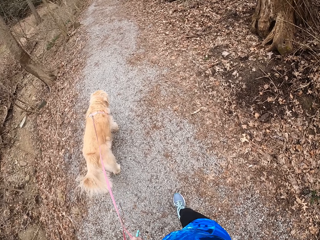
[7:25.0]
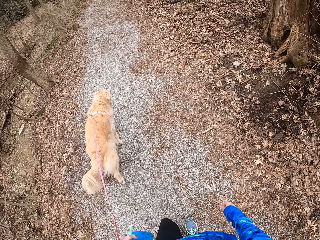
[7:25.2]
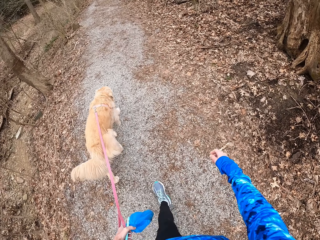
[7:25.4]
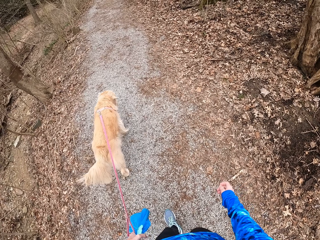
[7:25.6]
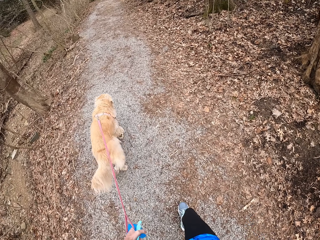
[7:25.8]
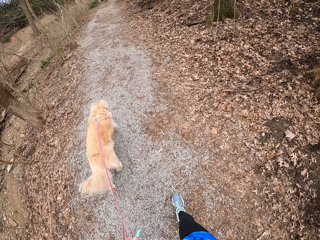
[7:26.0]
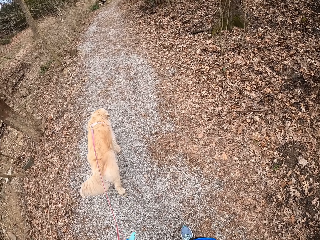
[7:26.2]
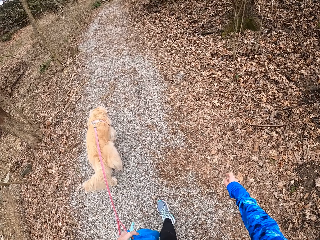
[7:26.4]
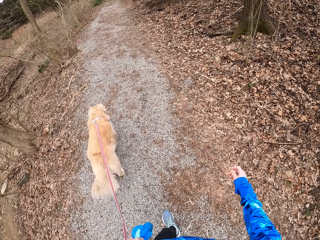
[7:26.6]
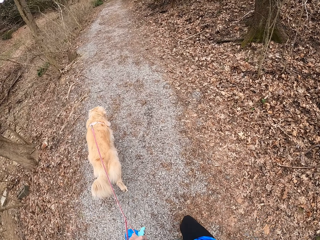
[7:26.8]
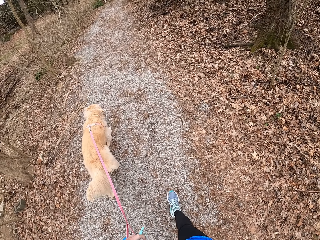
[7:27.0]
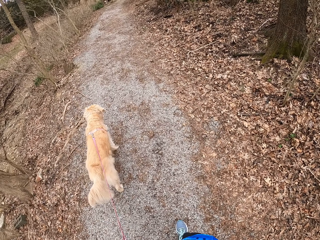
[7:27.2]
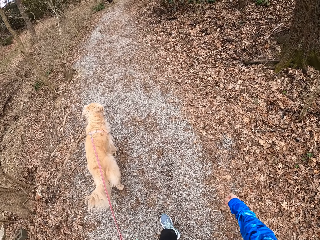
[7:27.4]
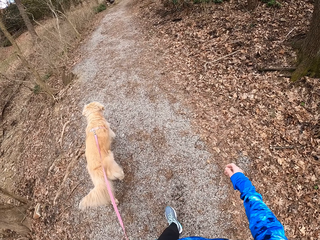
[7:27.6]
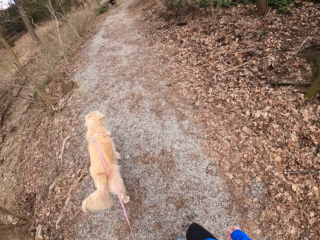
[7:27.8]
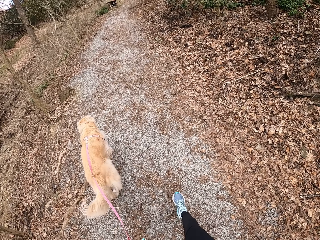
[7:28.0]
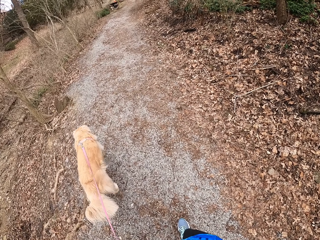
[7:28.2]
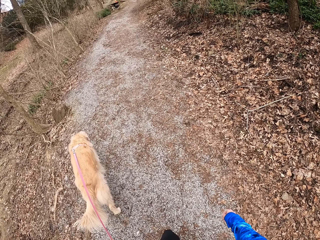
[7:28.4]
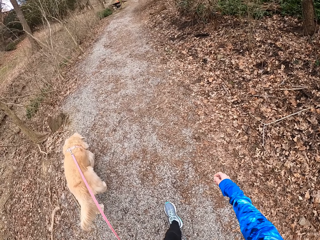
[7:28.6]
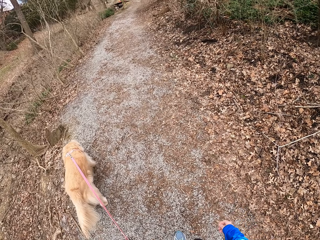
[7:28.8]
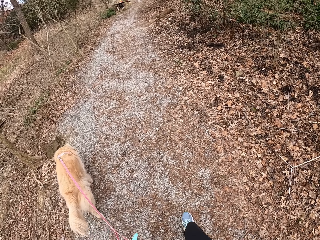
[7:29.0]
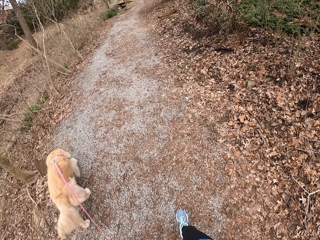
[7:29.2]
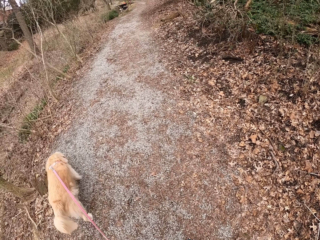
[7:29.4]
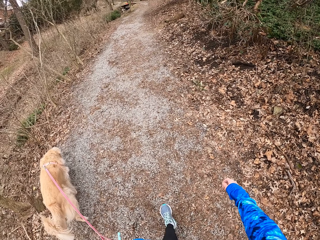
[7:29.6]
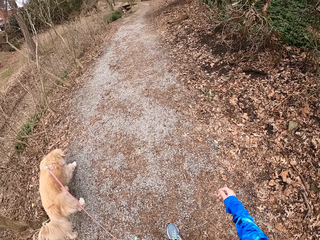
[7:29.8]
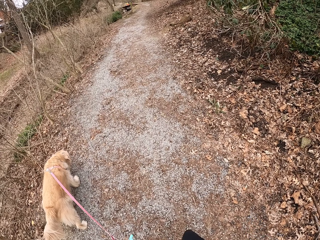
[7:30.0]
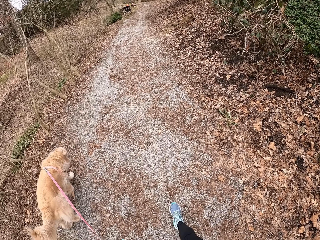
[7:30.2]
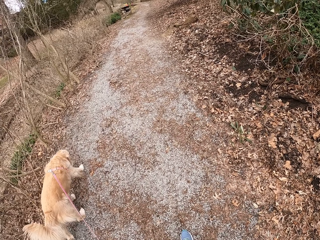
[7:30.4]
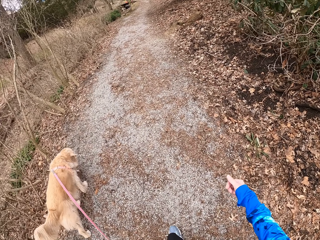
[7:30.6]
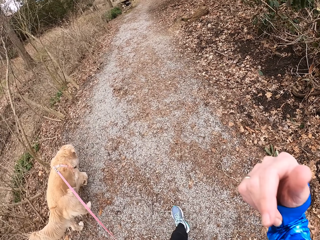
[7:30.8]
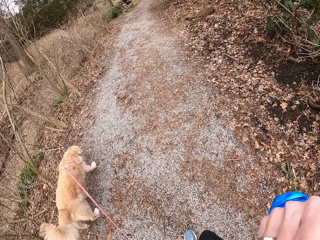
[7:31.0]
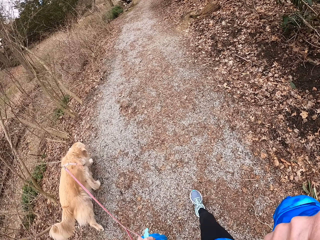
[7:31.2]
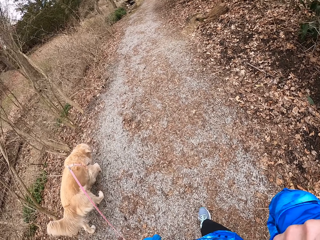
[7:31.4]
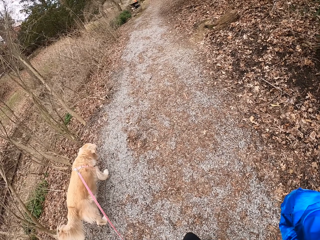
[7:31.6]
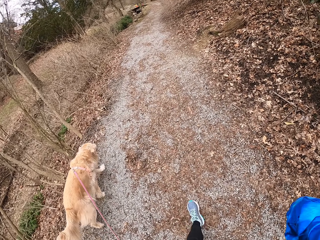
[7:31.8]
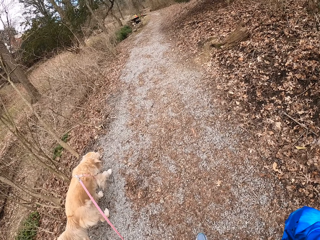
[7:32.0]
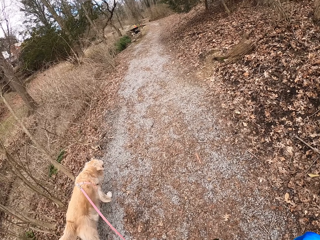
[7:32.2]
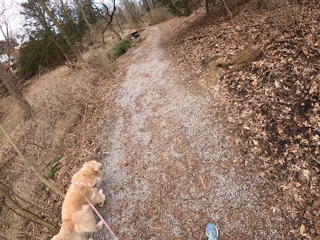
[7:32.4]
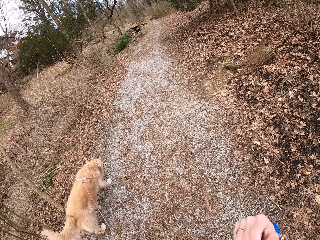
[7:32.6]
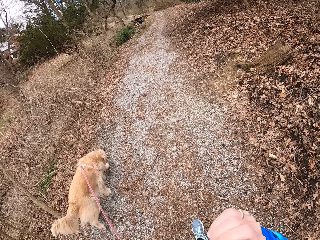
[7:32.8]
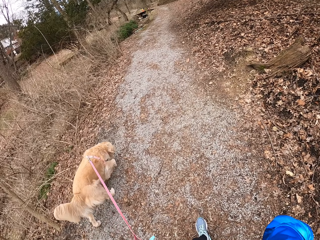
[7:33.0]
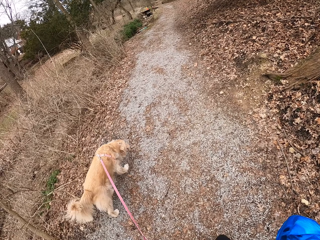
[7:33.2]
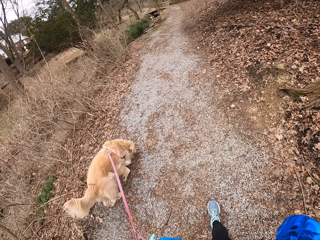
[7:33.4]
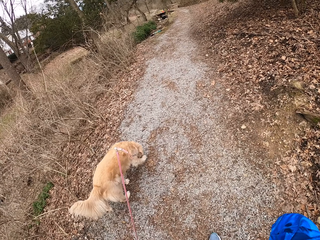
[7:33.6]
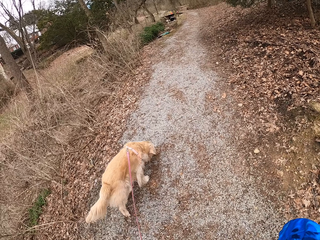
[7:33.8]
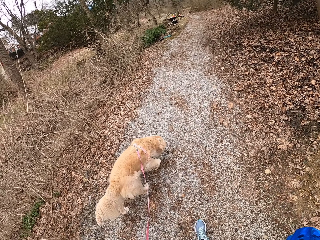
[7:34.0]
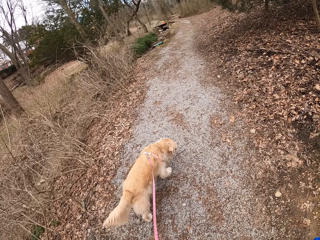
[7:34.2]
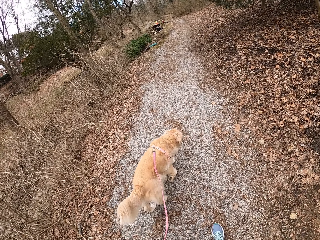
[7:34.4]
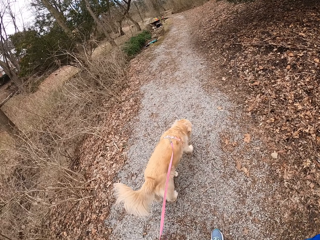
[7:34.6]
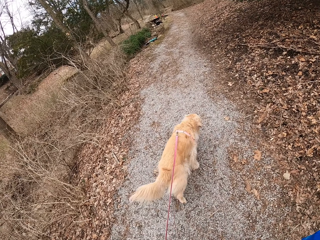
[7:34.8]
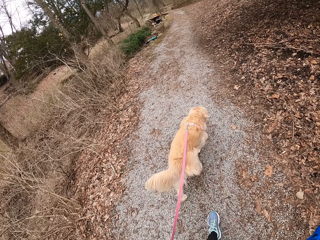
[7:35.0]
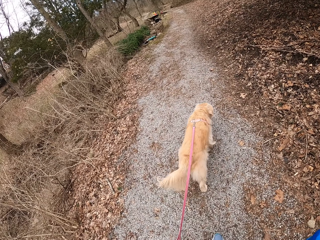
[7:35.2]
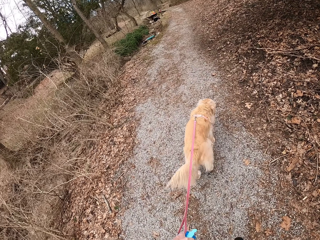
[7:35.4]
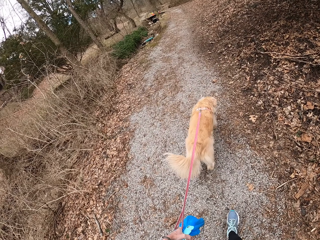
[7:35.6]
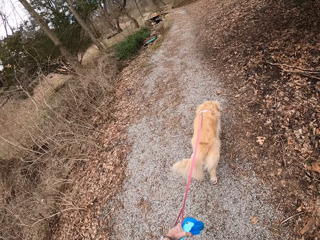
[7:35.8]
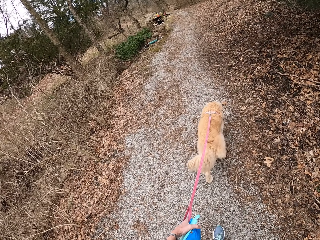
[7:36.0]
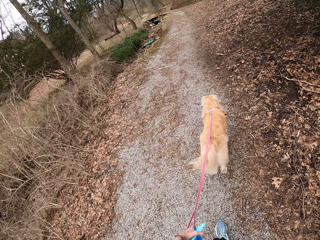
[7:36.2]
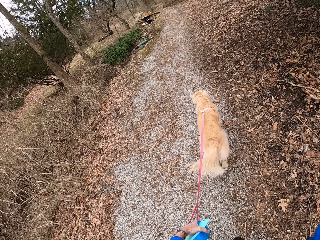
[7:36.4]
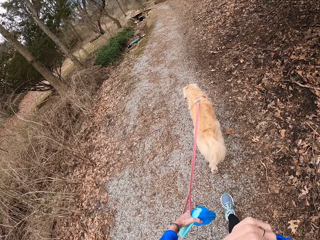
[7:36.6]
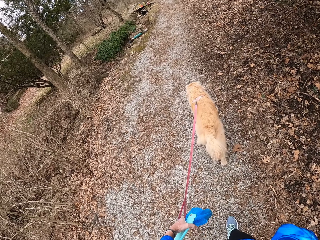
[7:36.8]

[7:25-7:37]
The camera wearer adjusts the camera and walks on the path.

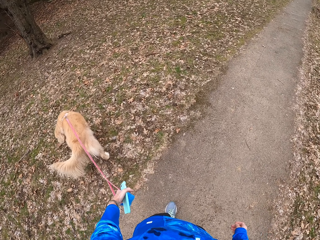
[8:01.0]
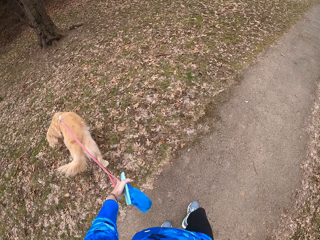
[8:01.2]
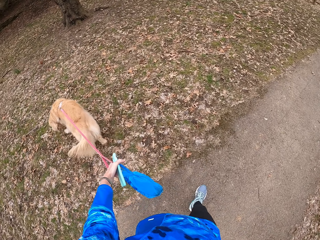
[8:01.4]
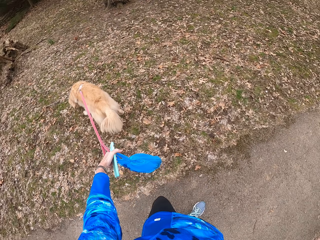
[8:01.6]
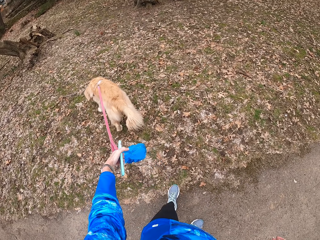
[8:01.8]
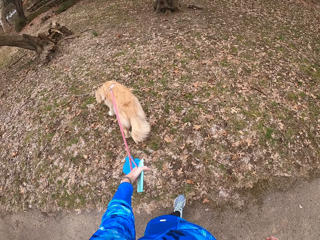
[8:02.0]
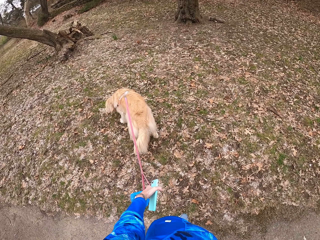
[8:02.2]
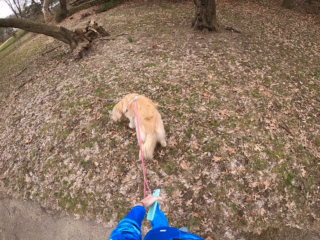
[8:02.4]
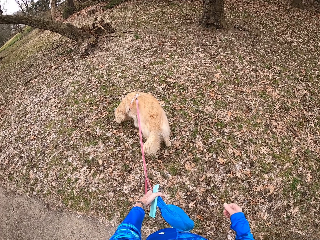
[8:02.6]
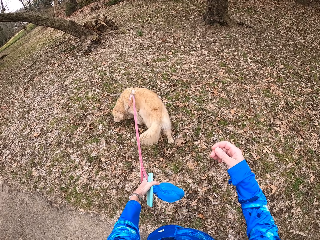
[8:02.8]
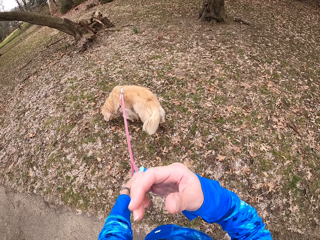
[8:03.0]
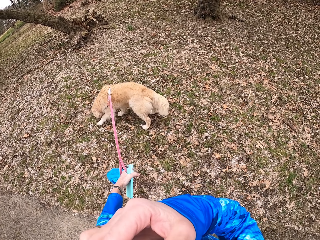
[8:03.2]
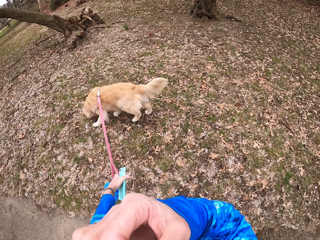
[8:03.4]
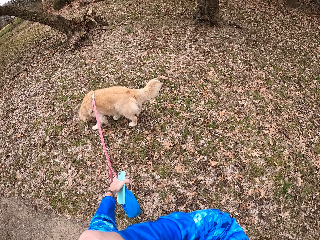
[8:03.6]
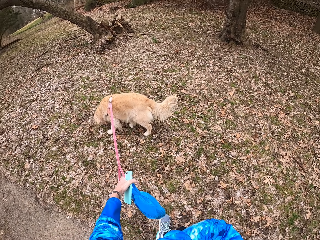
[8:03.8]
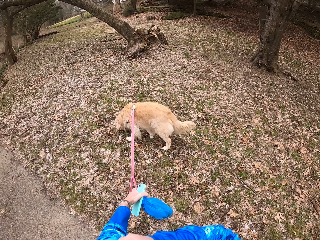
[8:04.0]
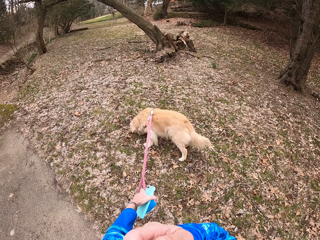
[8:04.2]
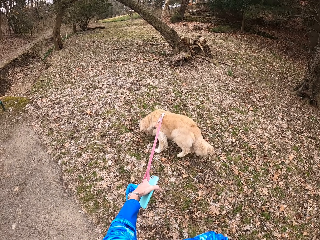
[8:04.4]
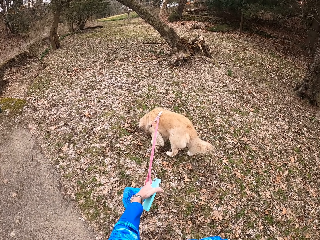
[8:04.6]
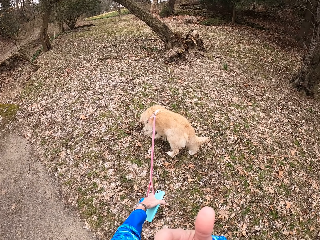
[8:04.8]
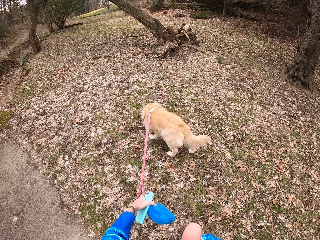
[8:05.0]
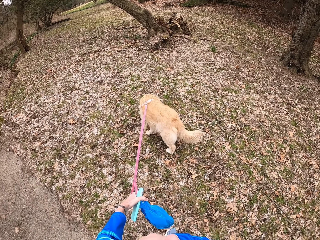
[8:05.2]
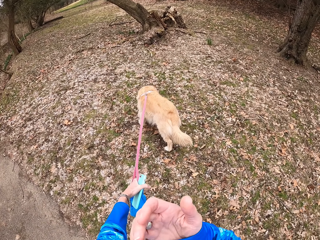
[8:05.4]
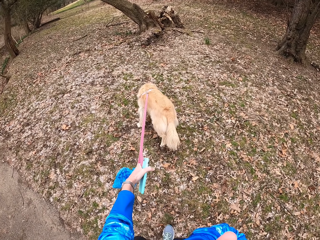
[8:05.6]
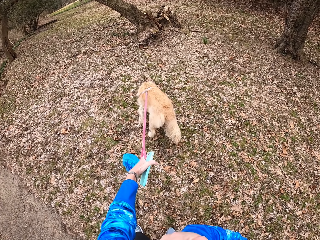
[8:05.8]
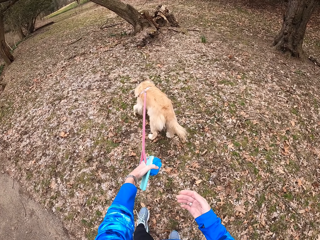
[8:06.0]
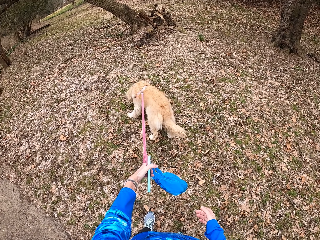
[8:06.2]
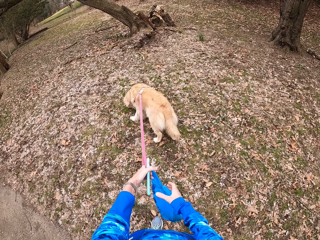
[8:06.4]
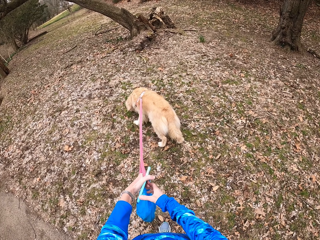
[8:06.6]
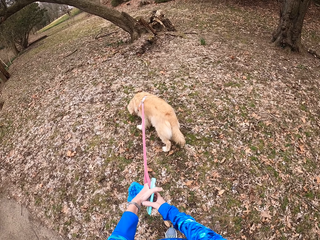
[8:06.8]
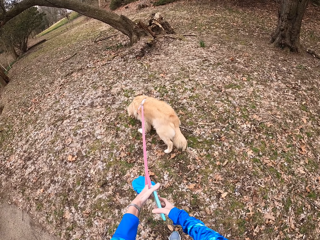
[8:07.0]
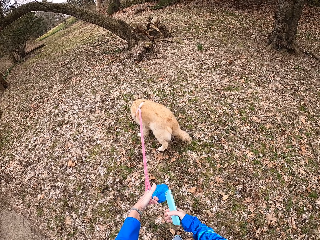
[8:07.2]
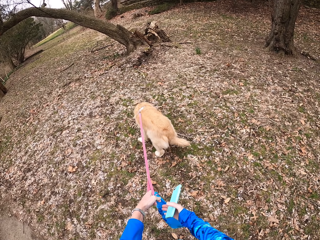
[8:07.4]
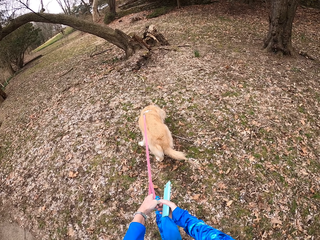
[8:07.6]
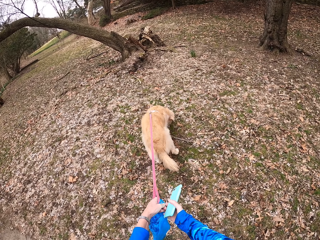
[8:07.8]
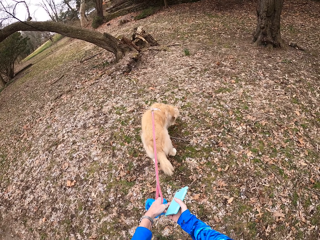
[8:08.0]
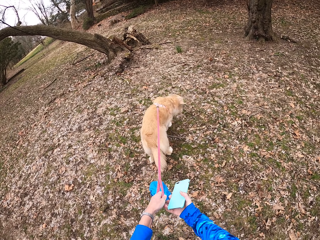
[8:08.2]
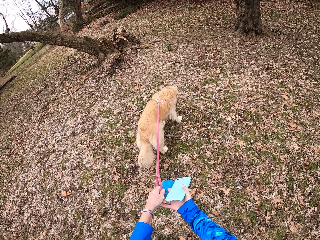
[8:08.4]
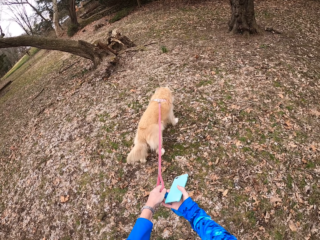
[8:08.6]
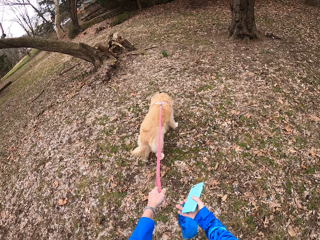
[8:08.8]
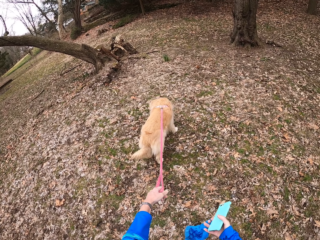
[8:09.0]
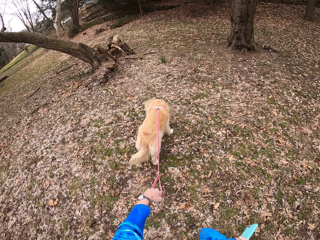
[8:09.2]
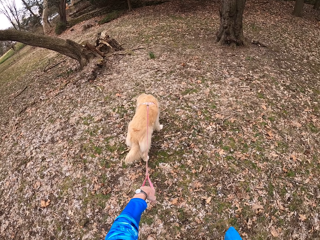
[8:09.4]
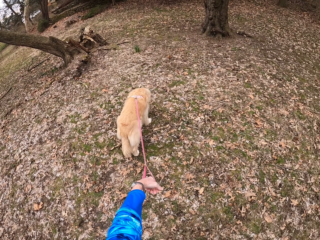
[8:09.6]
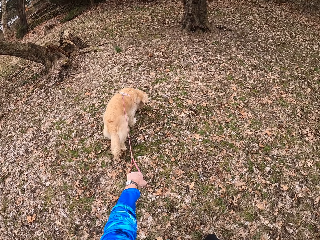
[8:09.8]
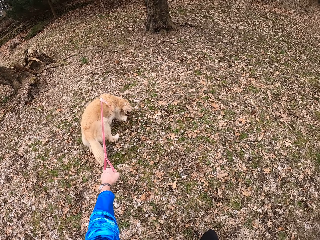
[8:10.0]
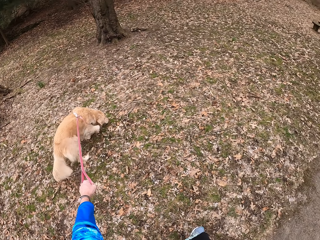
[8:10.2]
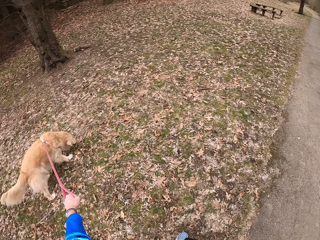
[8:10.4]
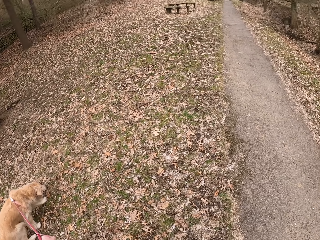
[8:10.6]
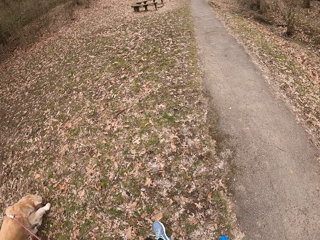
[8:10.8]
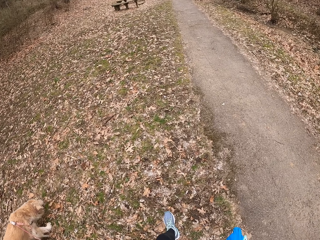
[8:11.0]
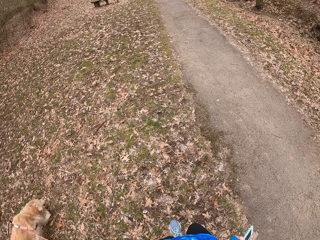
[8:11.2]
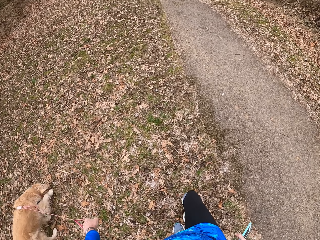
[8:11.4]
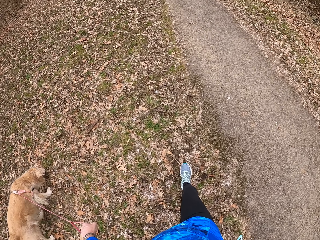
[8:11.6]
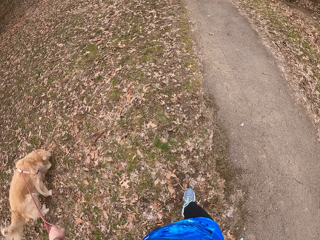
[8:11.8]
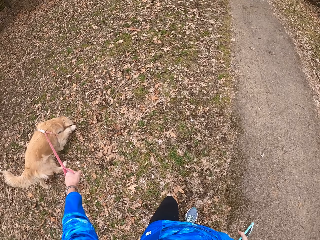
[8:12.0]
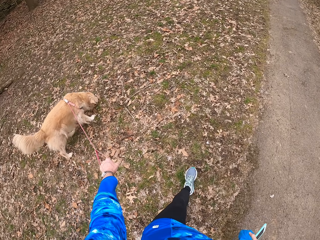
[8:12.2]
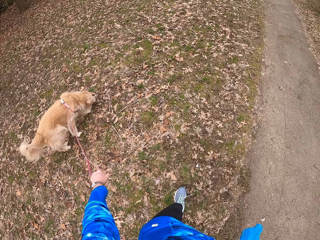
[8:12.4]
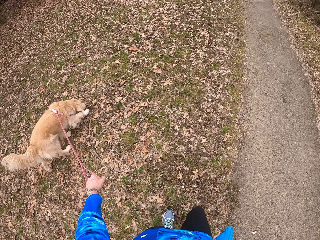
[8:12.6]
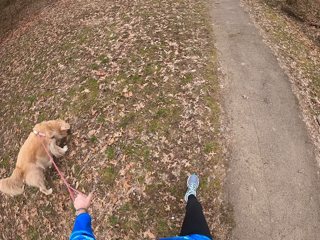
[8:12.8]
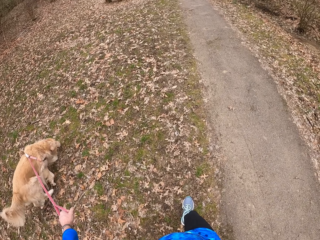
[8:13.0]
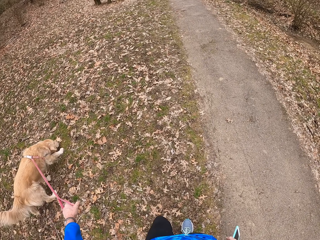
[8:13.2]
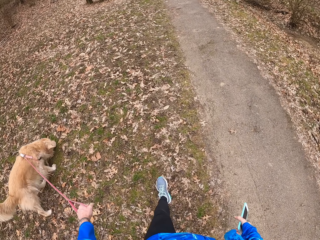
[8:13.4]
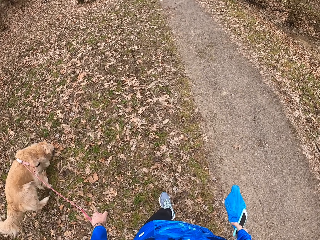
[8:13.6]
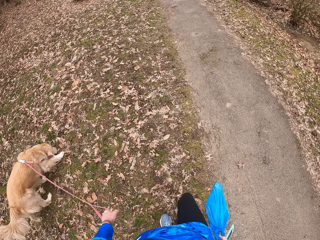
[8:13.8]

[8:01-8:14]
The camera wearer stops on the pathway with the chihuahua. She raises her hand. She turns around the field. She exchanges the phone to her right hand and exchanges the carrier bag to her right hand. She walks on the pathway with the chihuahua.
